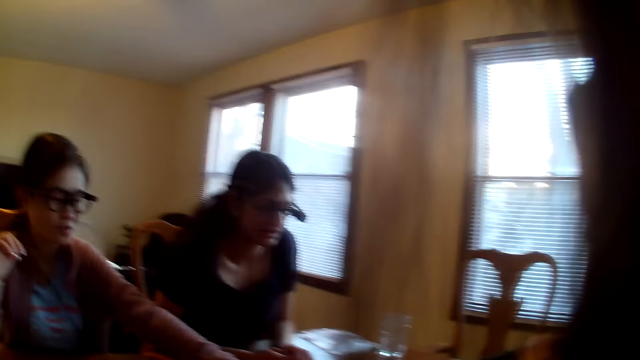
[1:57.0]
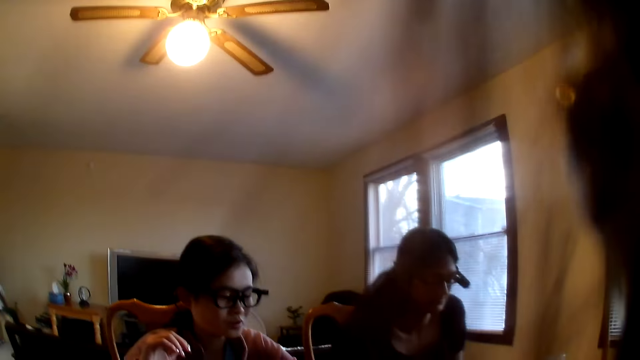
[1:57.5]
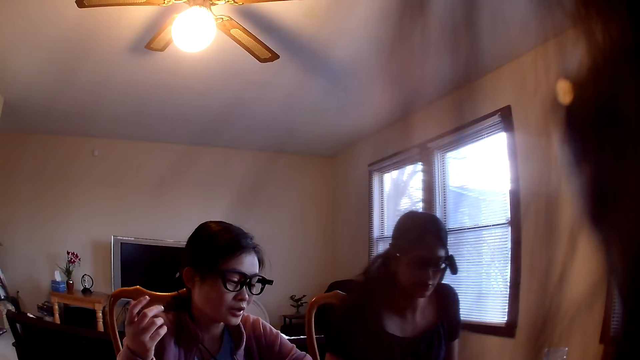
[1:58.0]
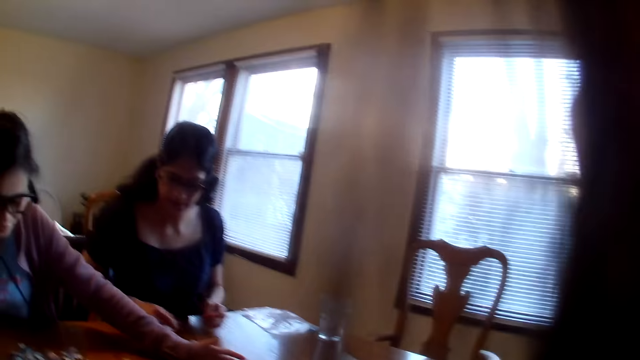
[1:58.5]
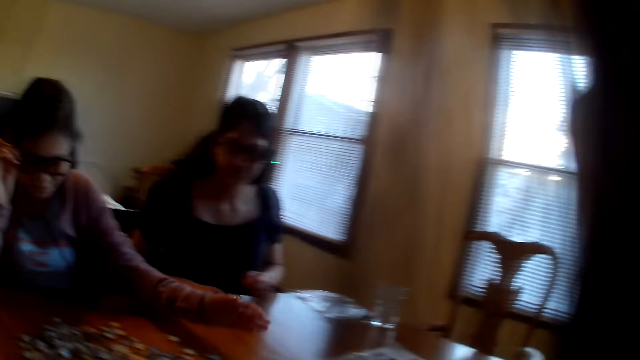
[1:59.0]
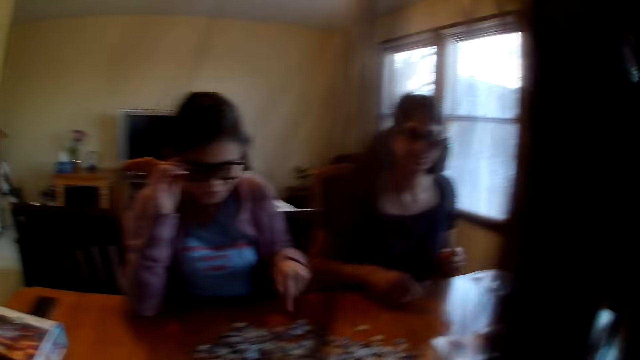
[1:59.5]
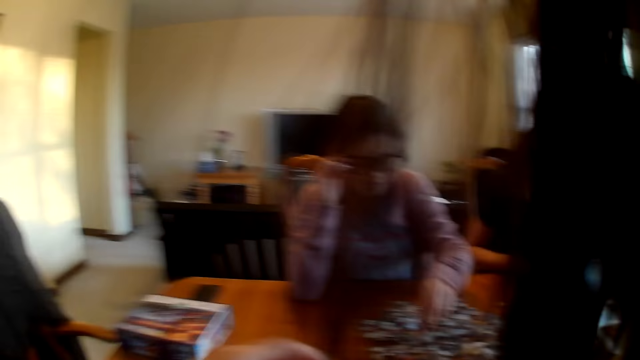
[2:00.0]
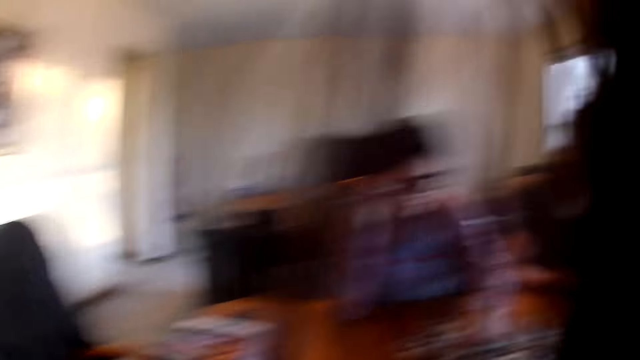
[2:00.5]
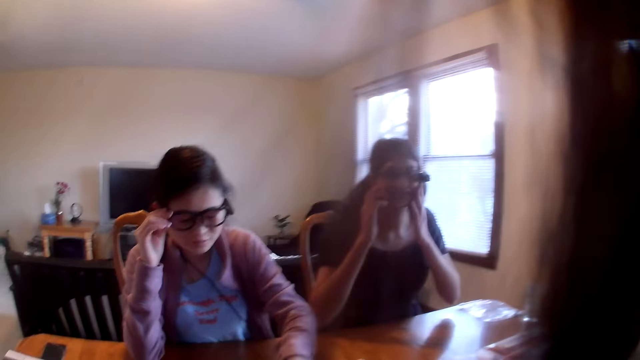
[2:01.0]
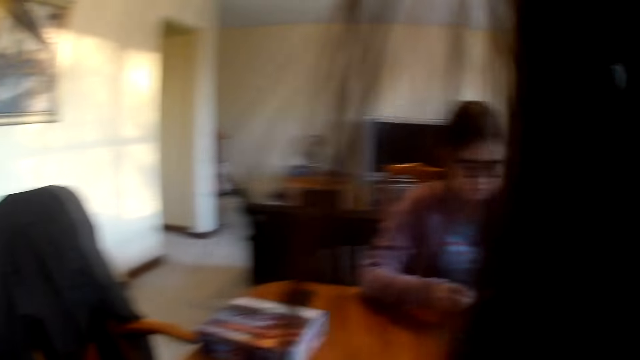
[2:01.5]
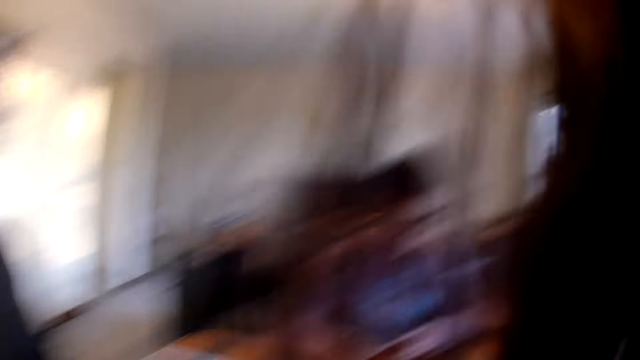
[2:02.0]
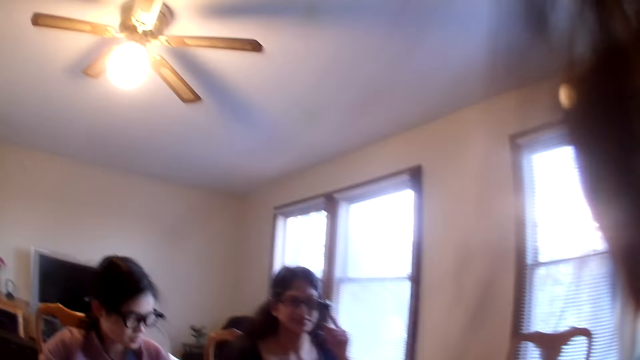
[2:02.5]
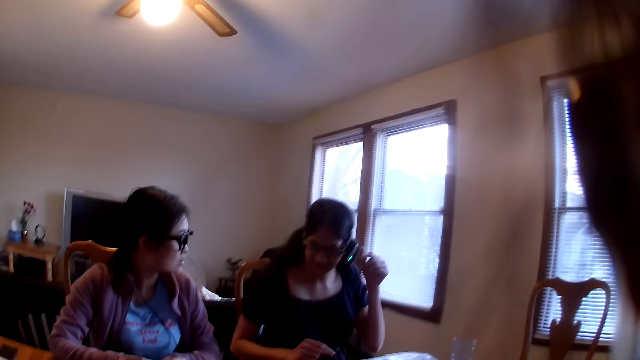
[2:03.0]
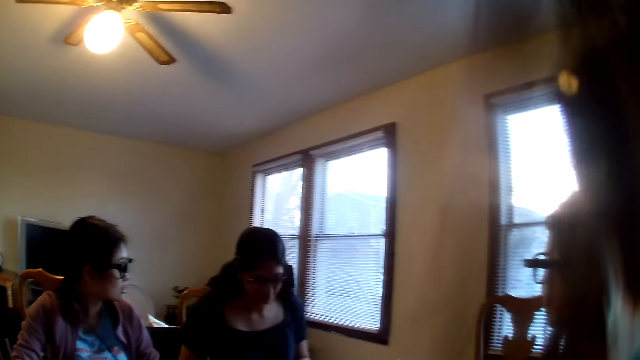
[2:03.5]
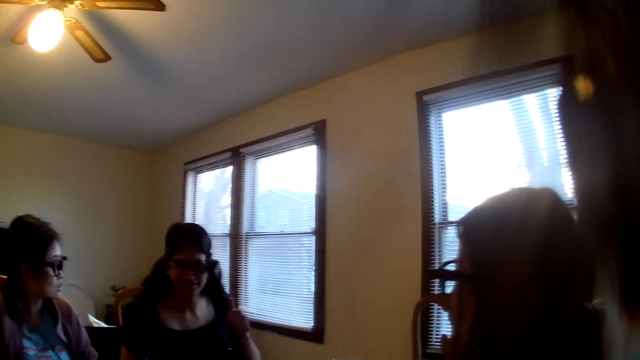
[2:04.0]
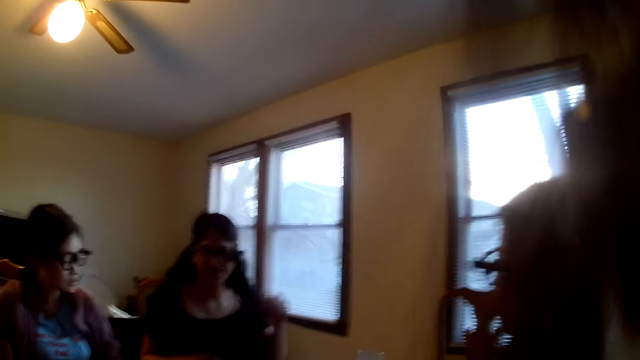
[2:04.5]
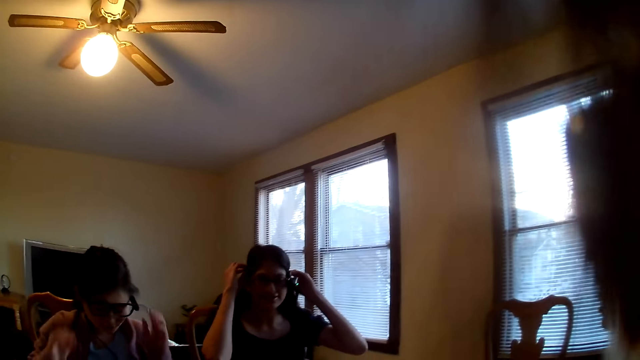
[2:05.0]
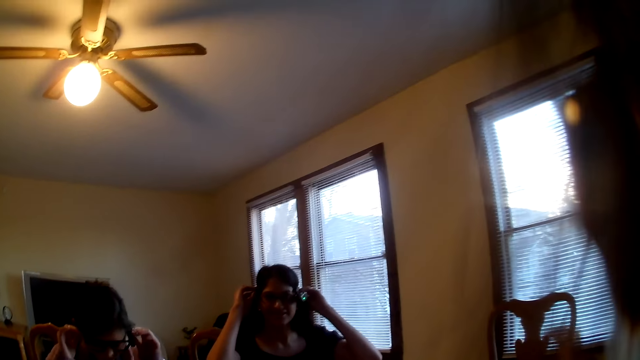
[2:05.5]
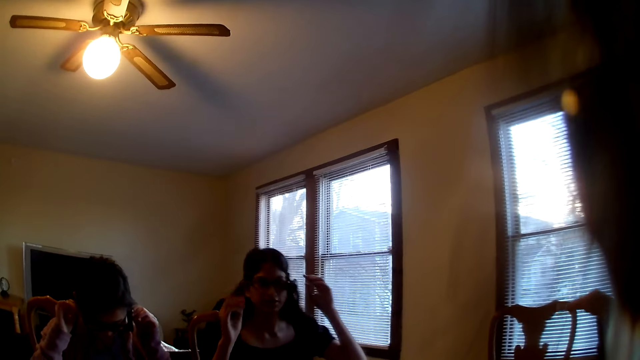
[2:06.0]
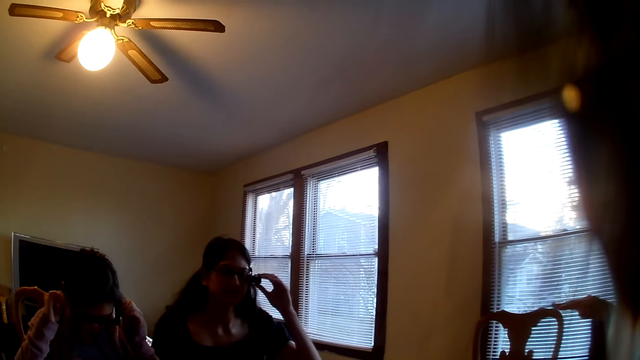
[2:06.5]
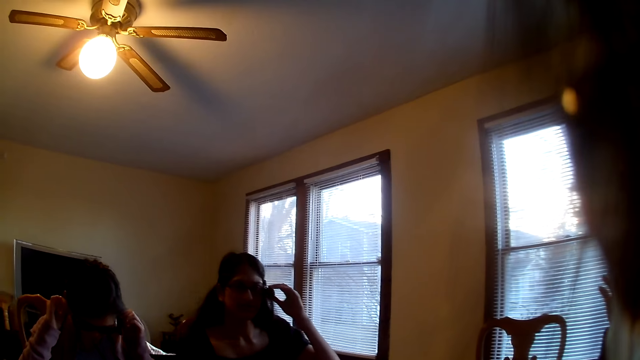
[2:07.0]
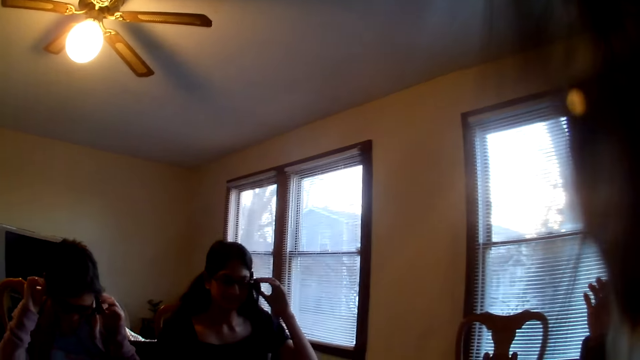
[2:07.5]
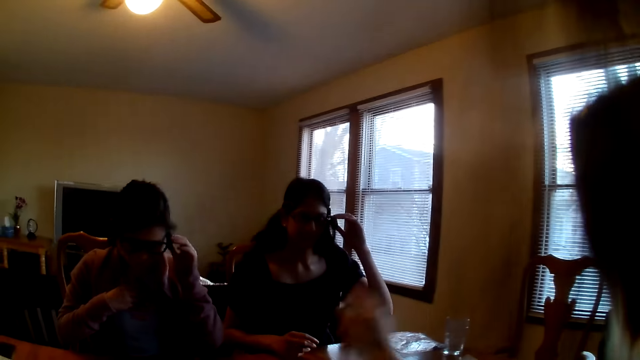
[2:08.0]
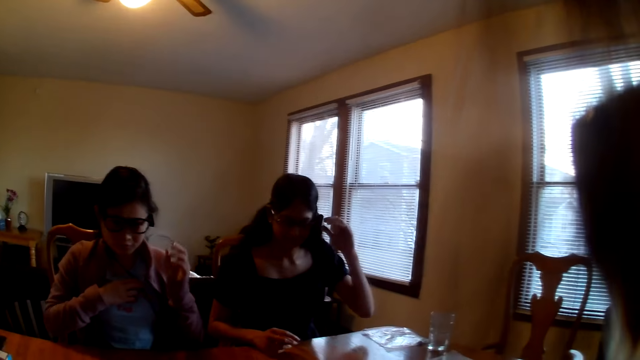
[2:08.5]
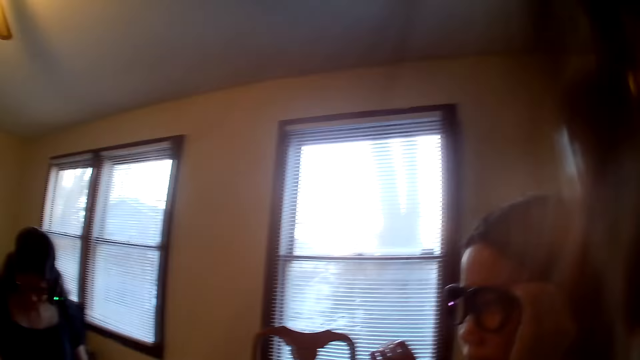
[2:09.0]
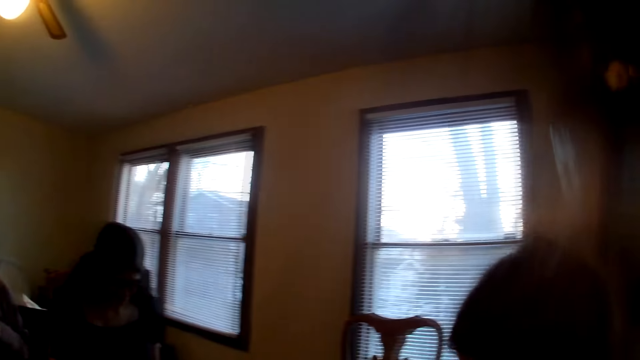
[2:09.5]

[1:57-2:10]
The camera wearer speaks. A woman speaks. The camera wearer speaks. Another woman speaks. A person touches the eye glasses. The camera wearer speaks.

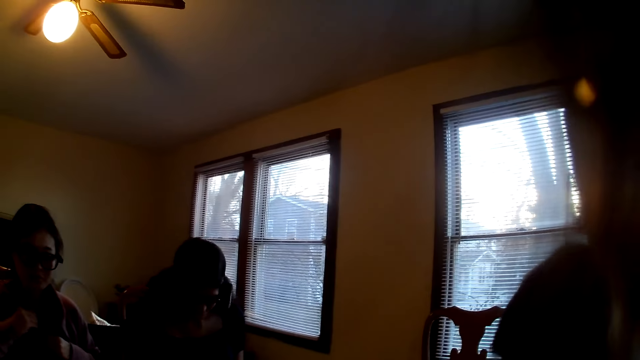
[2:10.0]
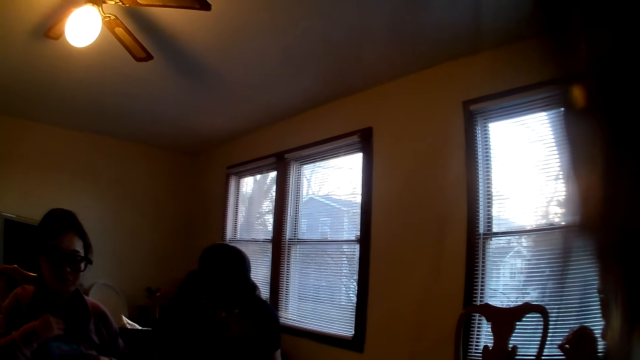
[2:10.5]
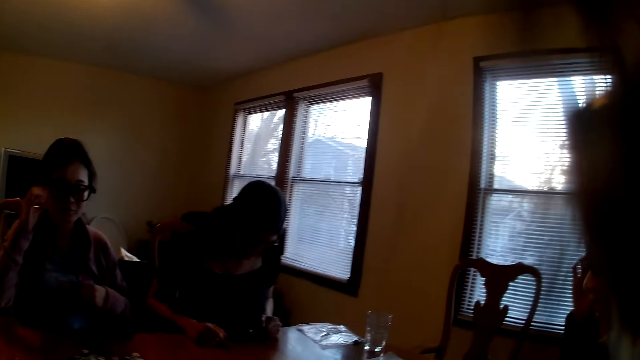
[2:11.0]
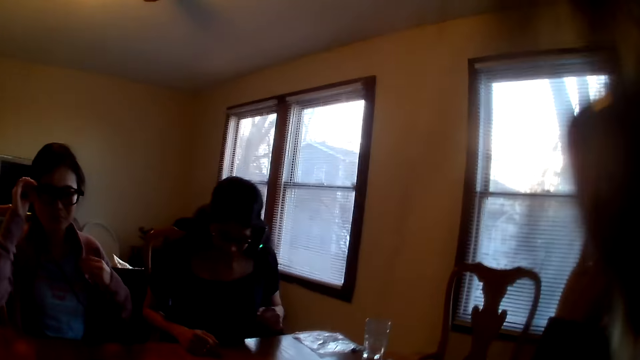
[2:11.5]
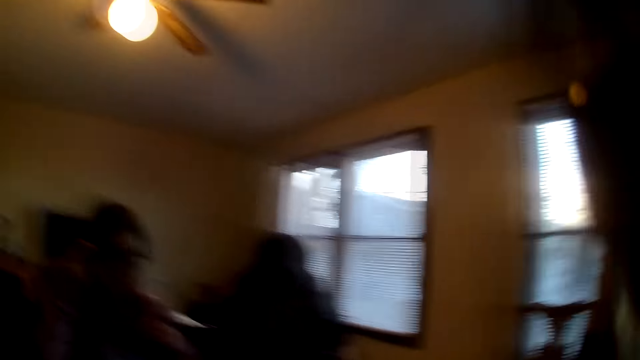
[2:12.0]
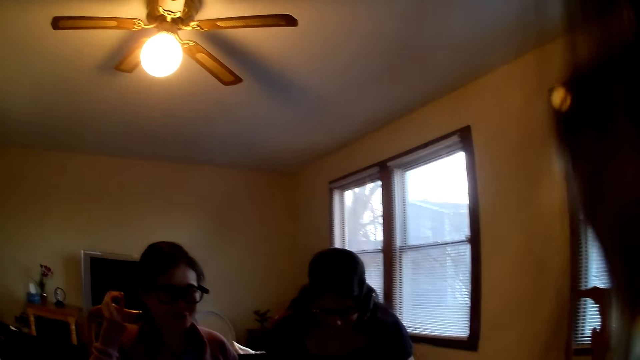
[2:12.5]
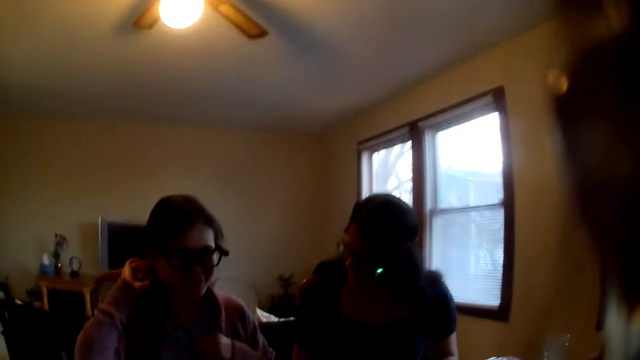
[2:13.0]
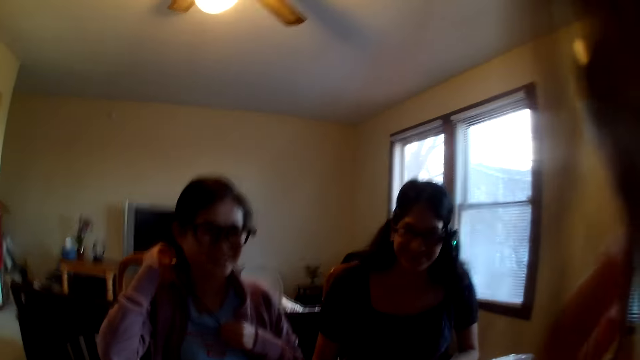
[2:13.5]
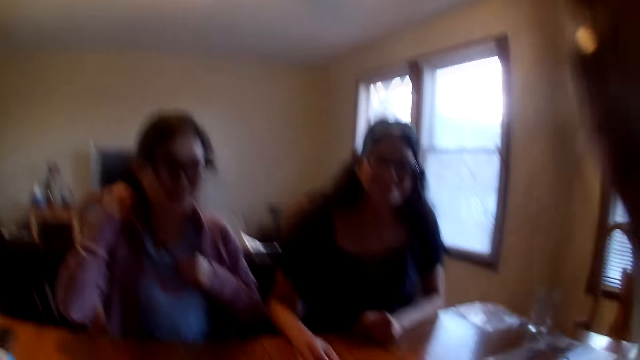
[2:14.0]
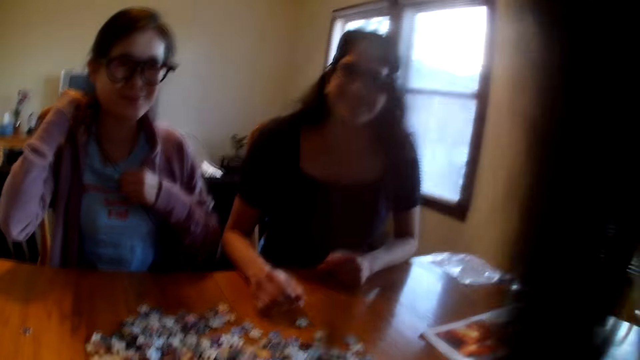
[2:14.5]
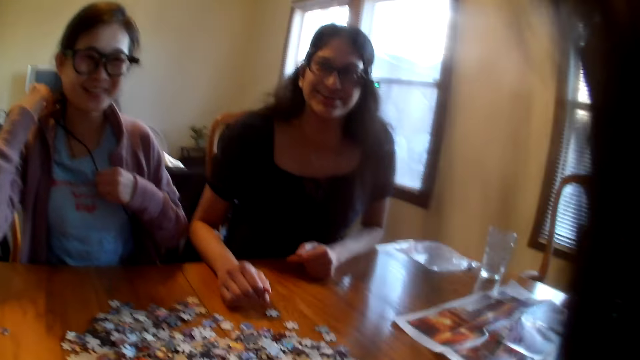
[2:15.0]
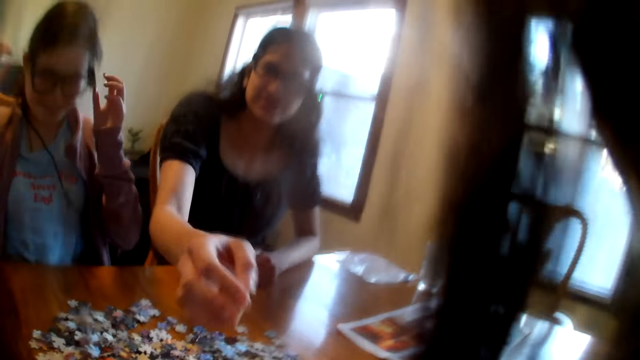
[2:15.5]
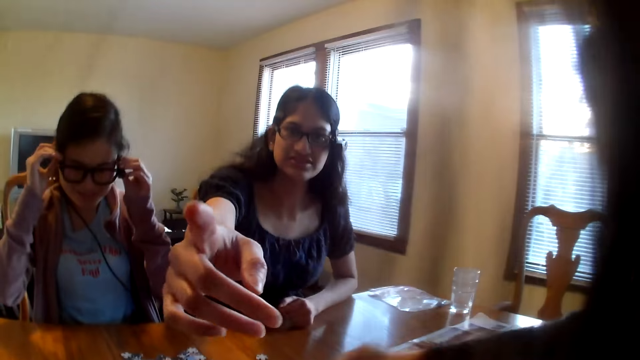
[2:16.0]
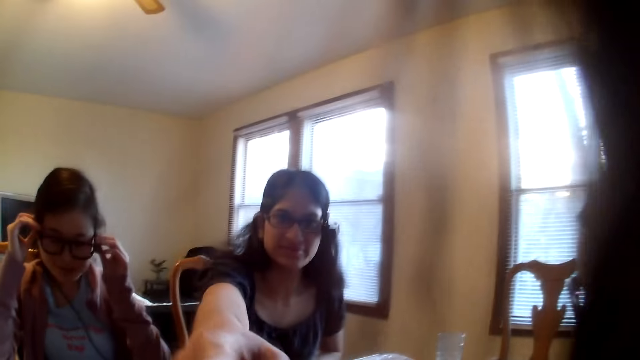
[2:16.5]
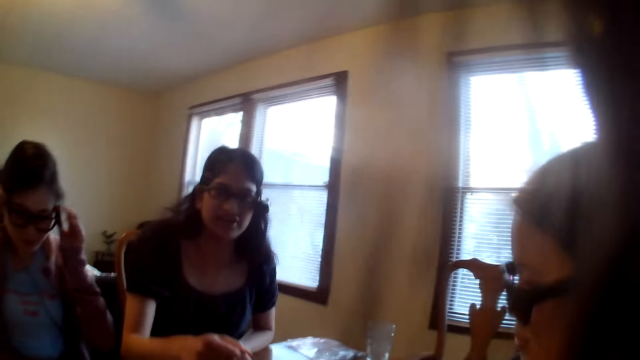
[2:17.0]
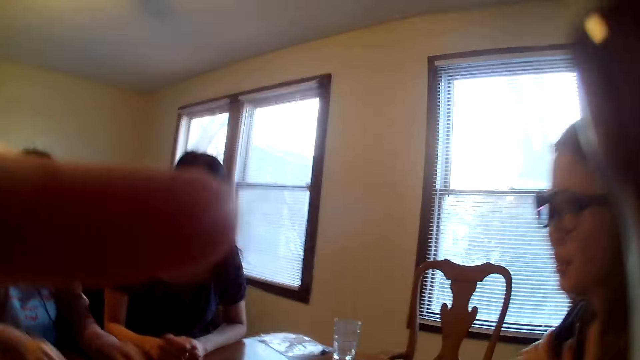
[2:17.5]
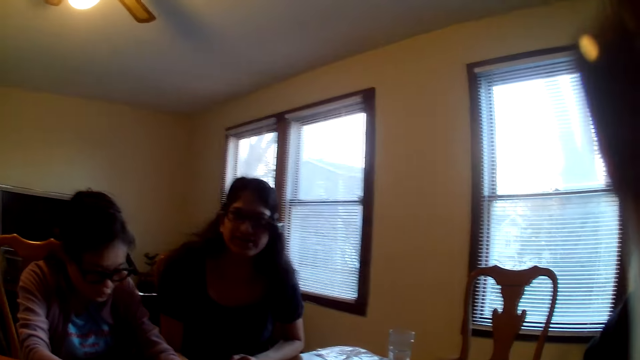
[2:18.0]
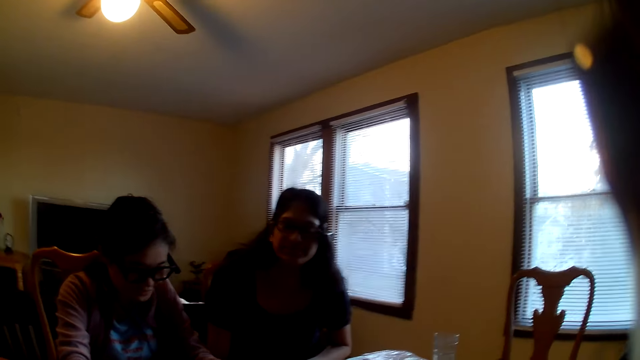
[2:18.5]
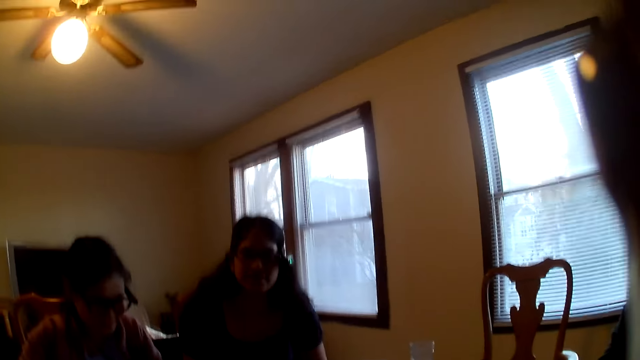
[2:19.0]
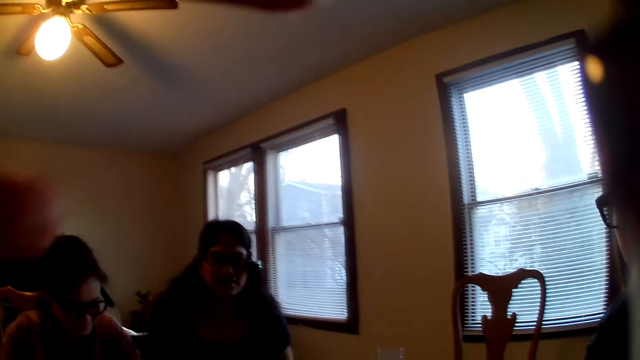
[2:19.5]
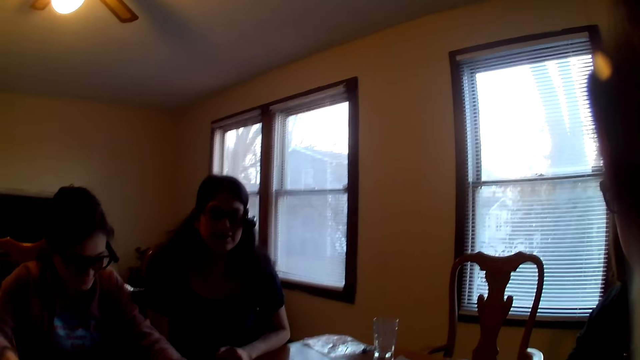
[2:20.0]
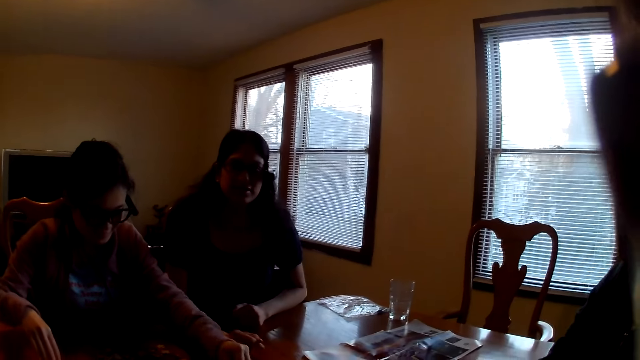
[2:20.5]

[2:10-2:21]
A person touches the eye glasses. A woman speaks. Another woman points at the table. The other woman points at the camera wearer. The camera wearer places hands on the camera. They speak.
